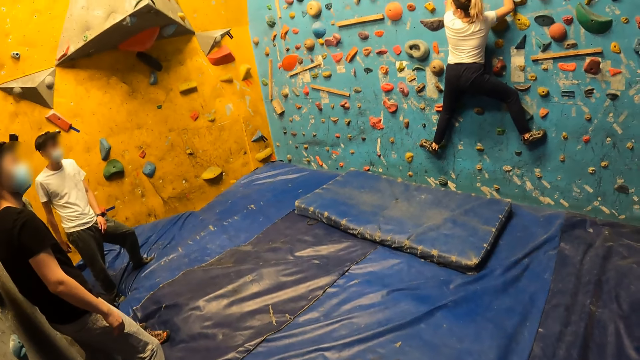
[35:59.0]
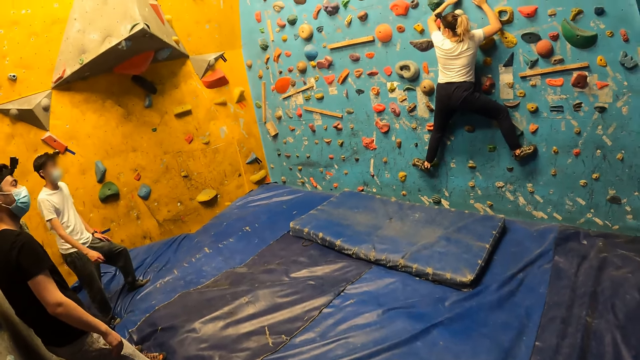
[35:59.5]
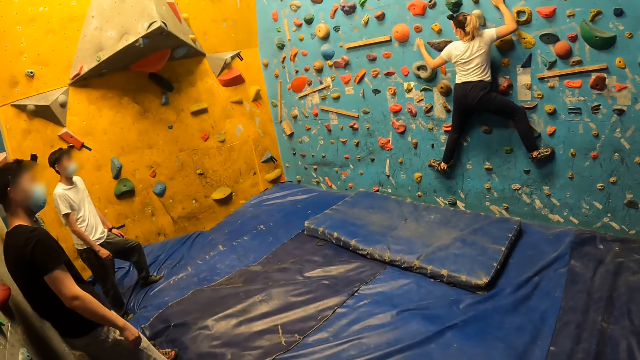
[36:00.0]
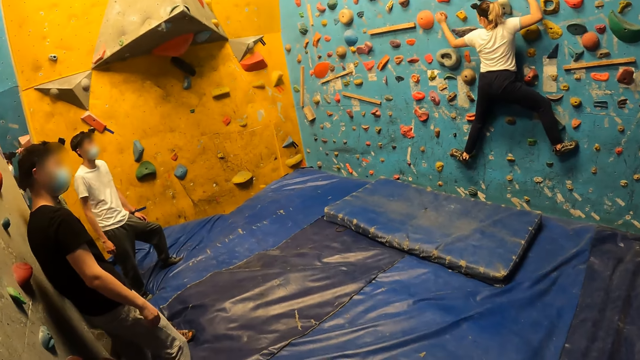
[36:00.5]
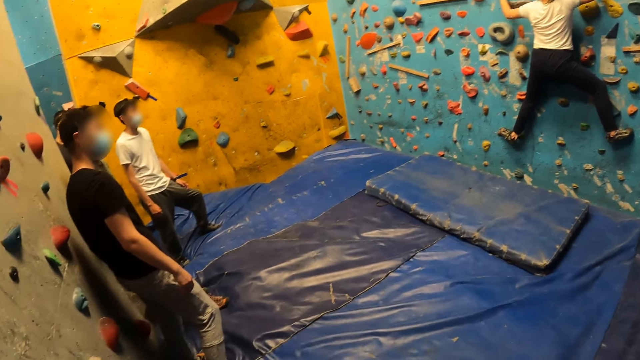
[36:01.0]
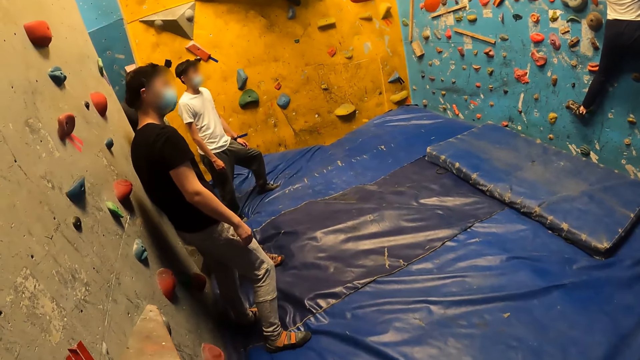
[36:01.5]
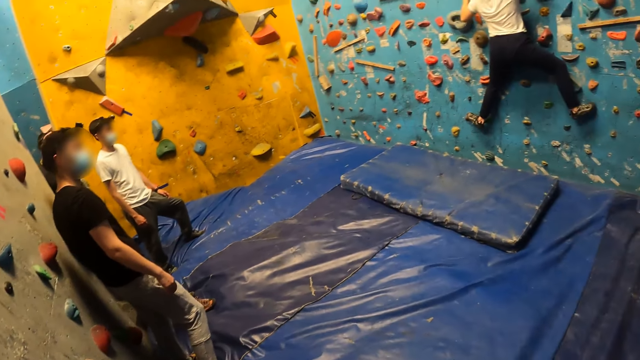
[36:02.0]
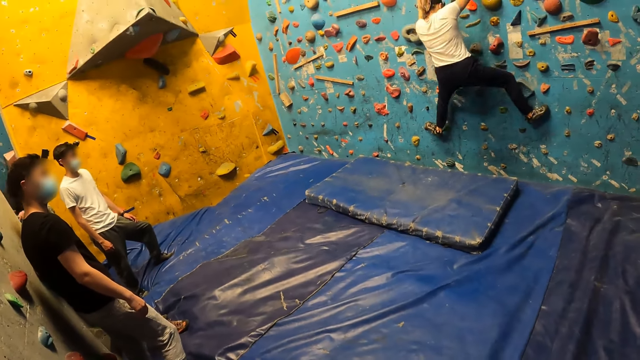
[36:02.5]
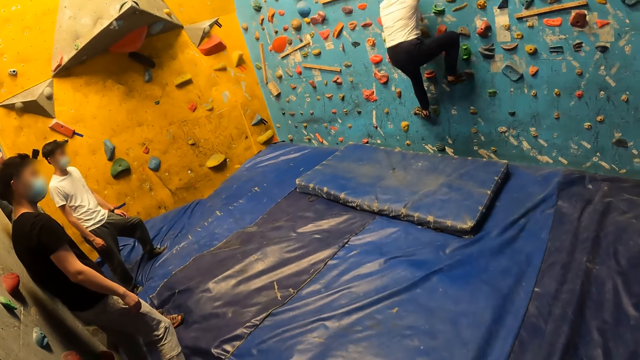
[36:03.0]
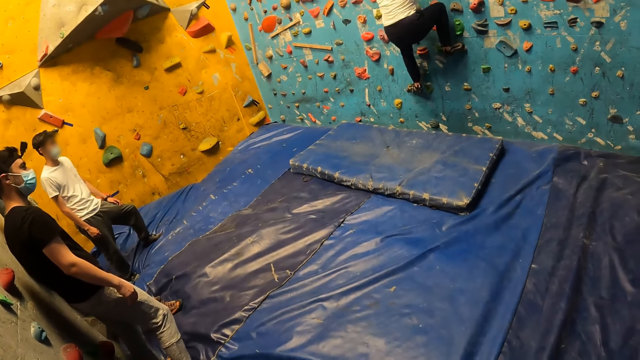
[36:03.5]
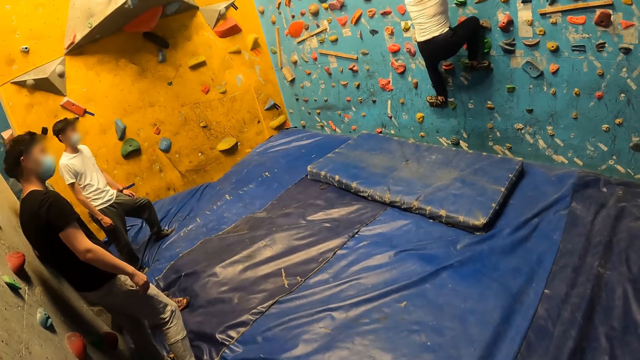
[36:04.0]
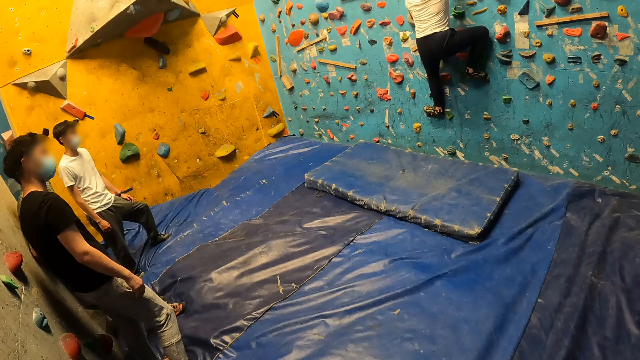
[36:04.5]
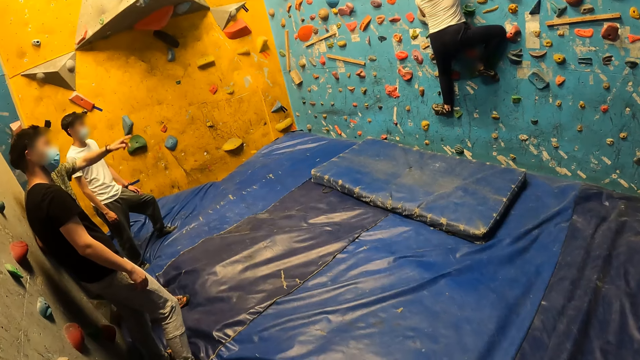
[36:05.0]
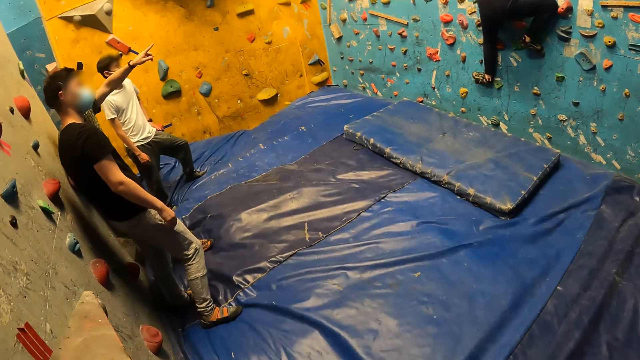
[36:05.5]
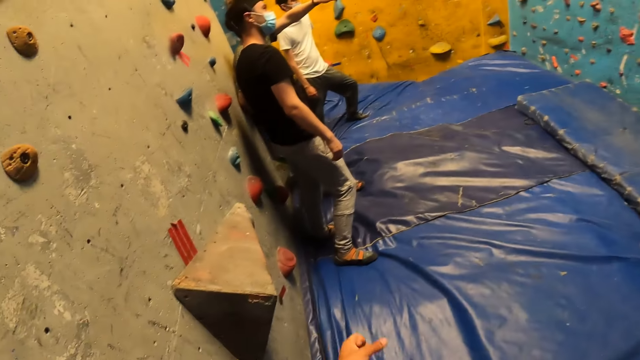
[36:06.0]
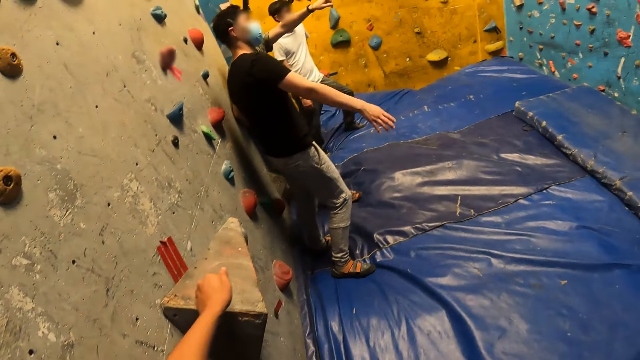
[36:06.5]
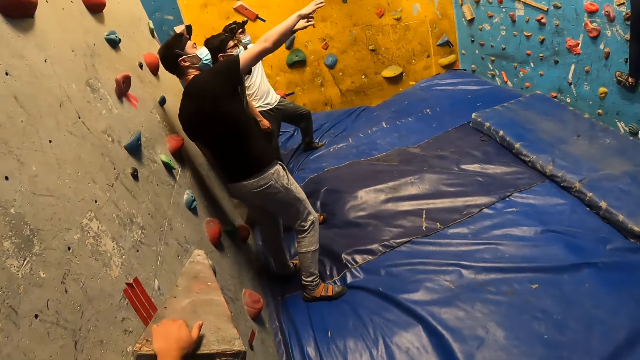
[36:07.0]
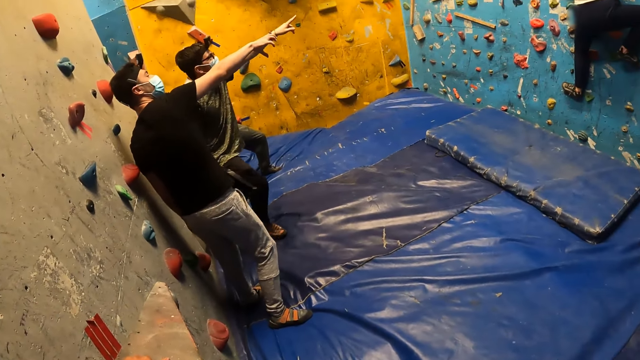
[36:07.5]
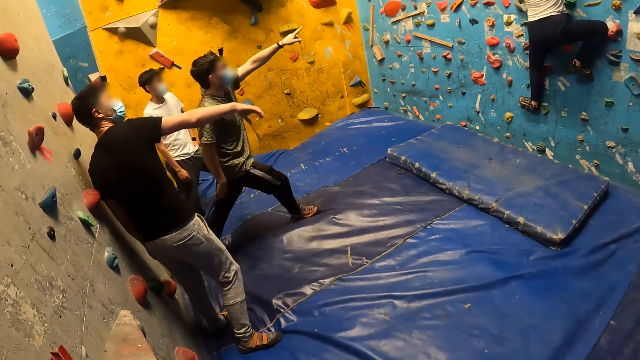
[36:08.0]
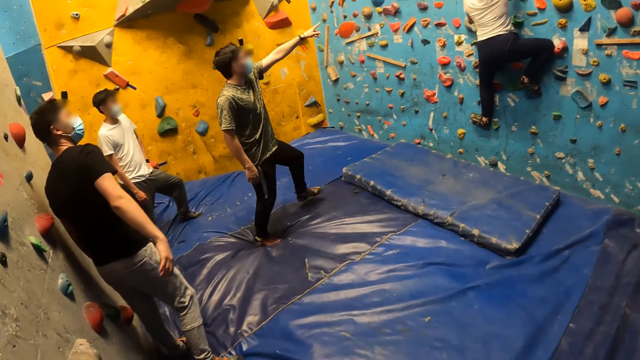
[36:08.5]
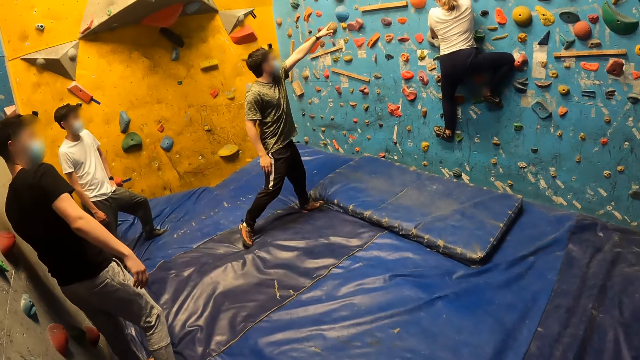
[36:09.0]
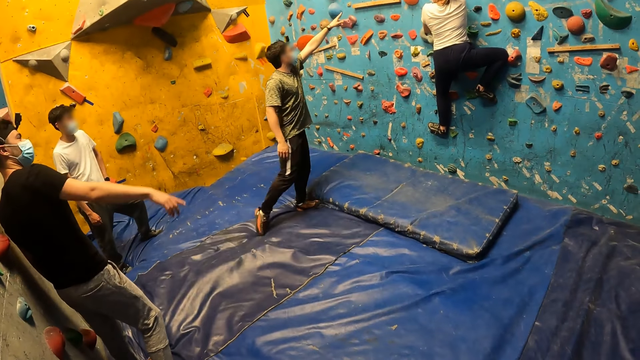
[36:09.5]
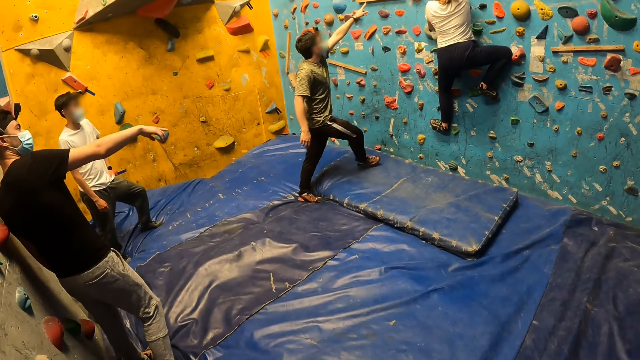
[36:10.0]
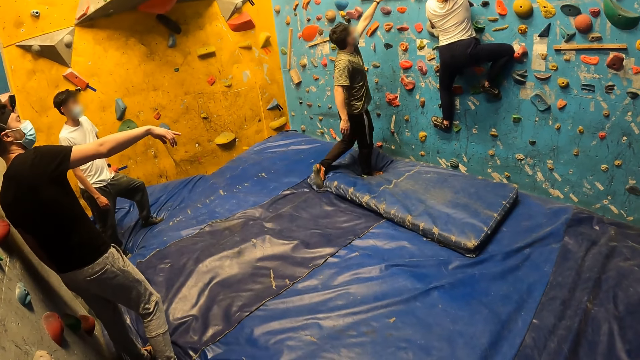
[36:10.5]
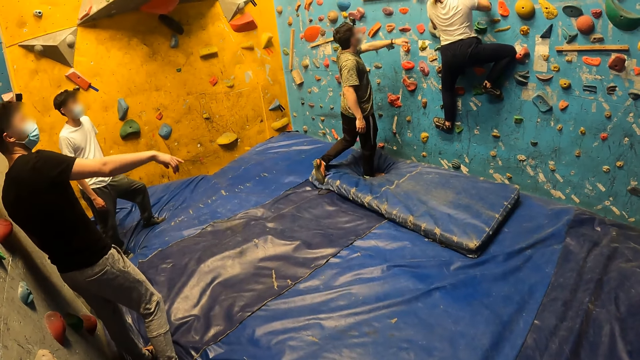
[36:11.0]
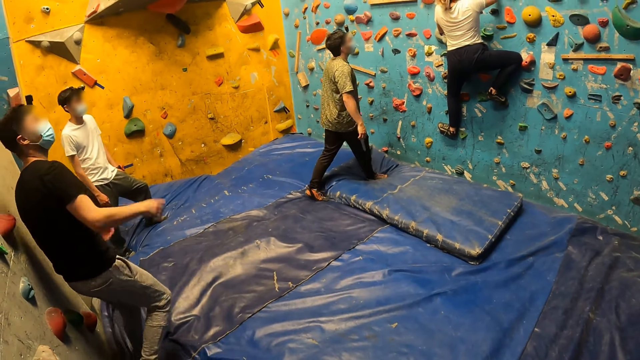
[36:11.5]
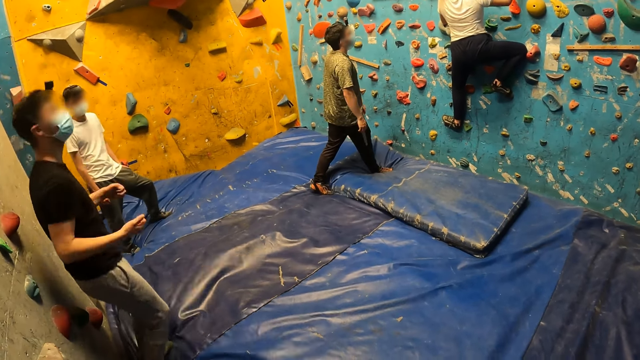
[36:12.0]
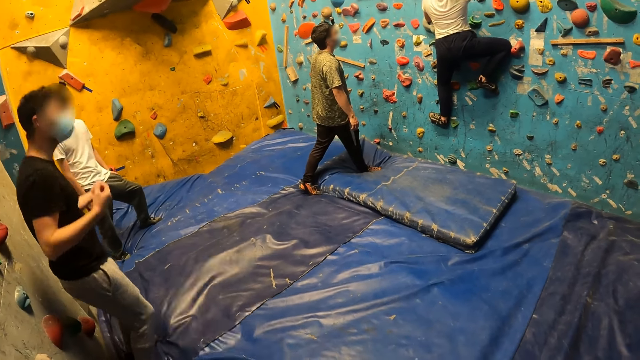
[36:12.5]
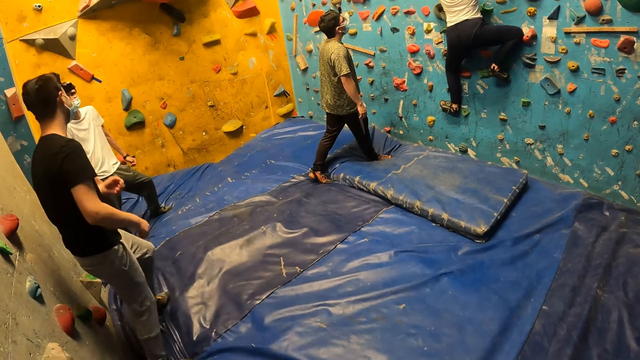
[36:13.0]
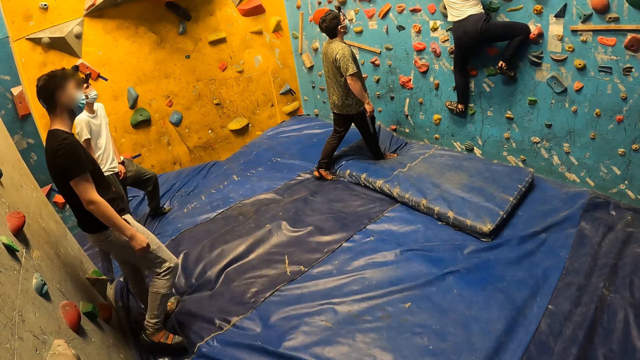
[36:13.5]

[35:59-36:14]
The camera wearer looks around. A man points his left index finger at the climbing wall. The camera wearer looks around again. She places her left hand on a climbing hold on the climbing wall. The man walks to the climbing wall. The camera wearer looks around. Another man points his right hand at the climbing wall and jumps.

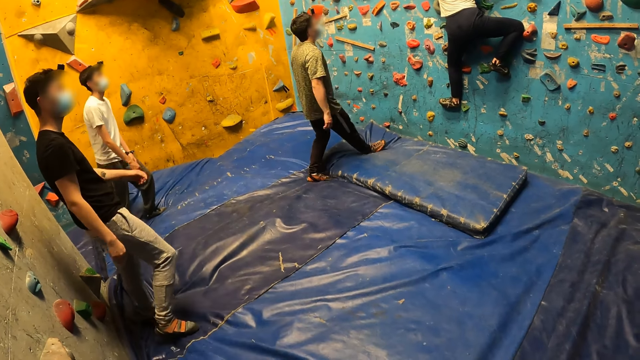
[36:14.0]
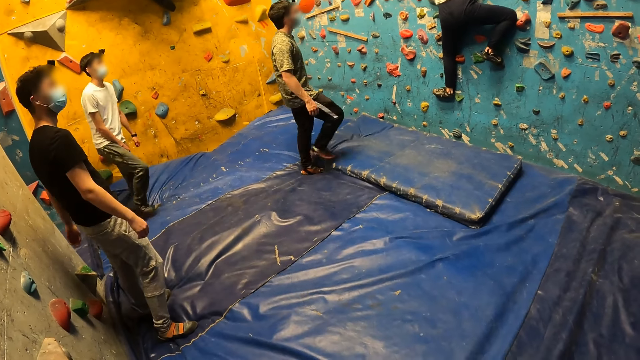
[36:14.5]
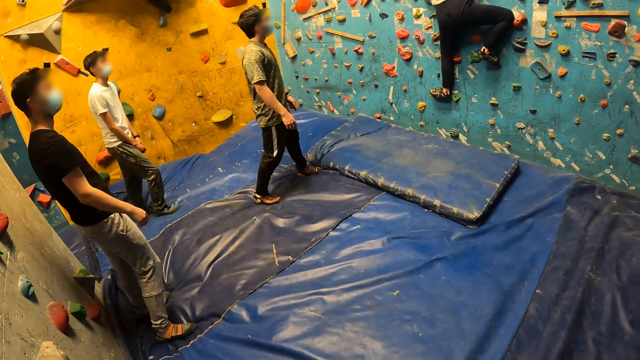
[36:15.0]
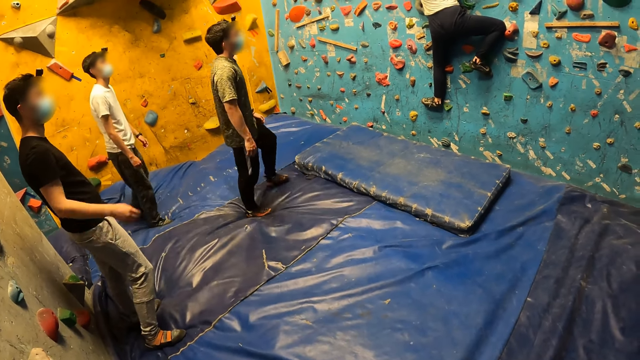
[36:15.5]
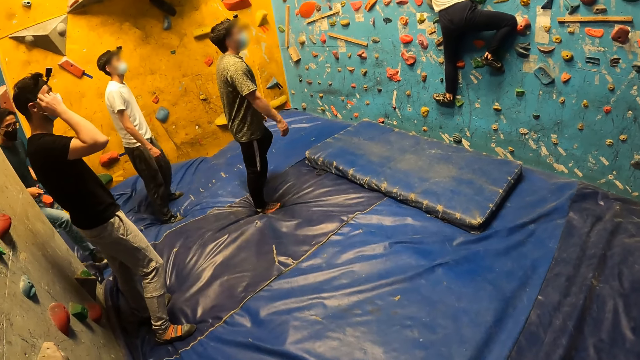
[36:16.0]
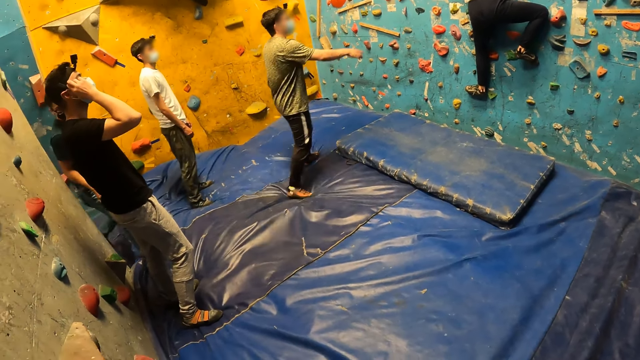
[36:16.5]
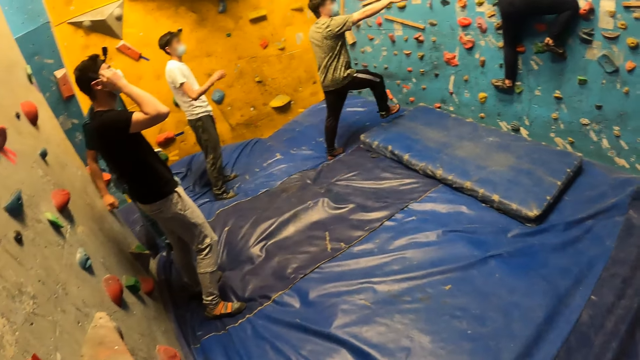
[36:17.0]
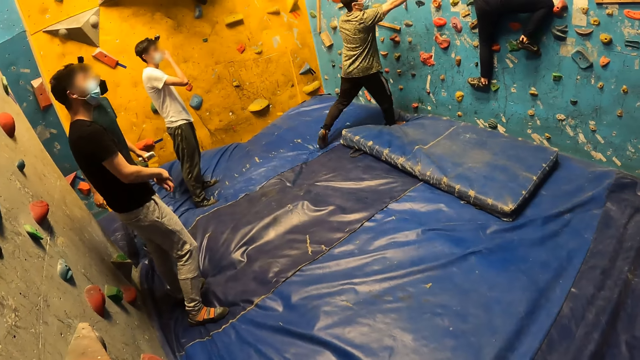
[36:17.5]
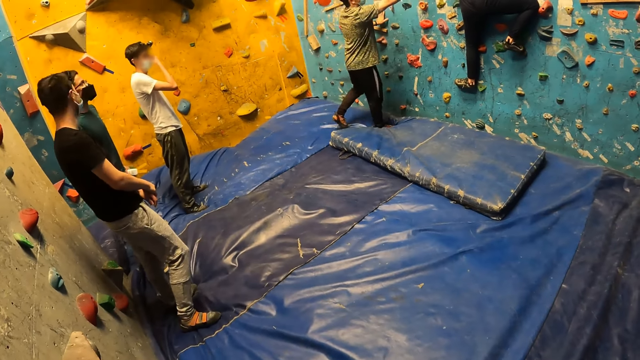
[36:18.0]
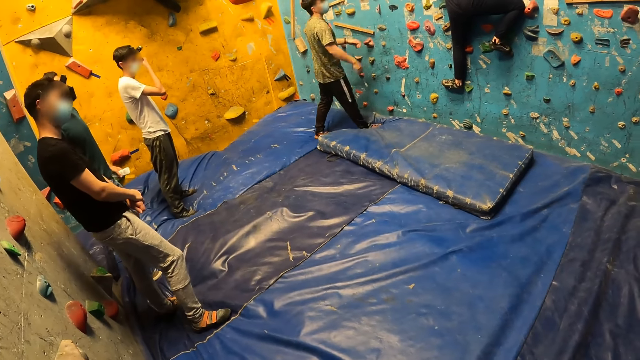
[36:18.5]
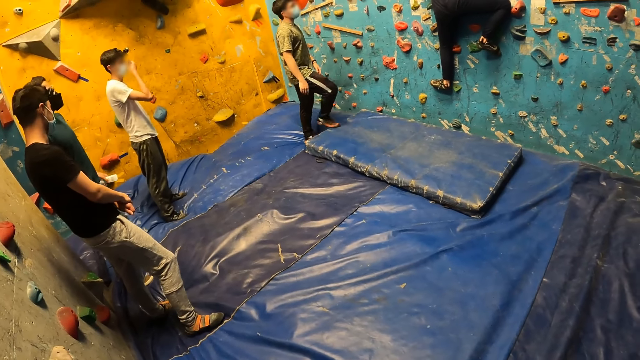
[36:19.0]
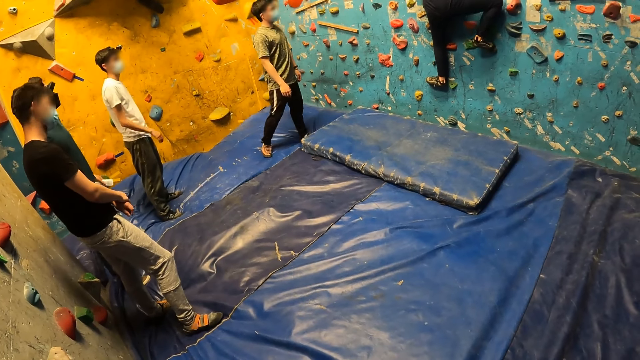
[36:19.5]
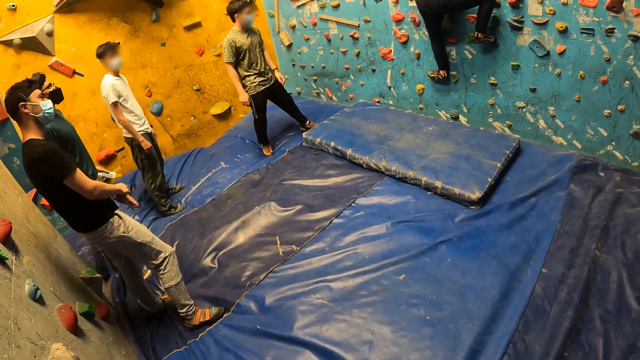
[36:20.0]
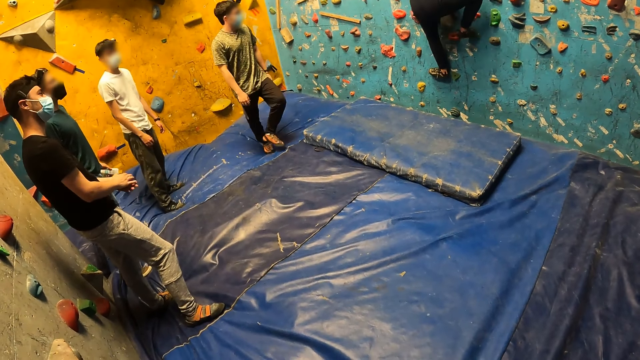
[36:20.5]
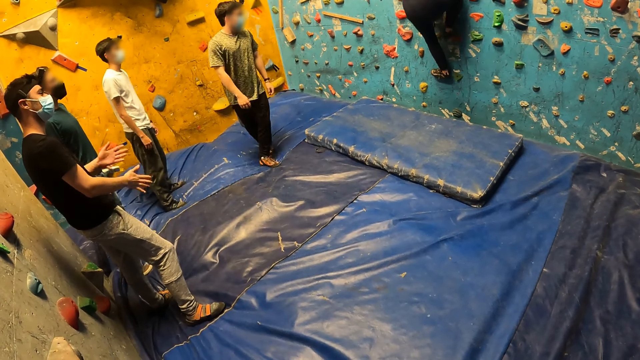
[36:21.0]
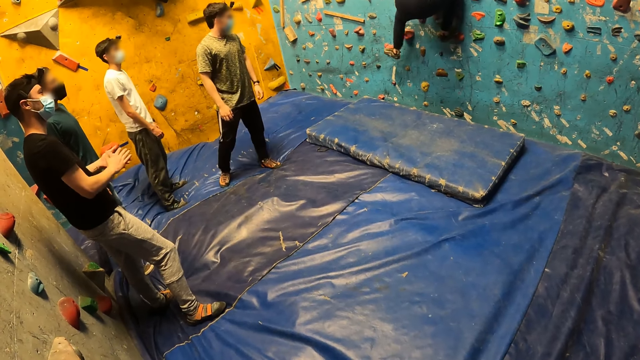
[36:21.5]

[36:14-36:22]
A man adjusts a nose mask on his face with his right hand. Another man raises his right hand. Another man holds a hand cream in his left hand. Another man adjusts a nose mask on his face with his right hand. Another man points at the wall climber. Another man touches the bouldering wall with his left hand.
